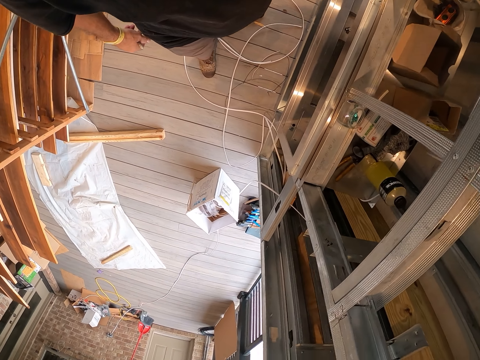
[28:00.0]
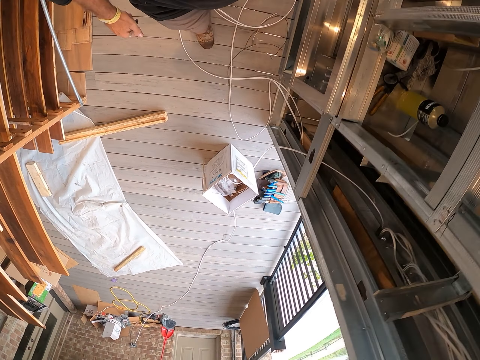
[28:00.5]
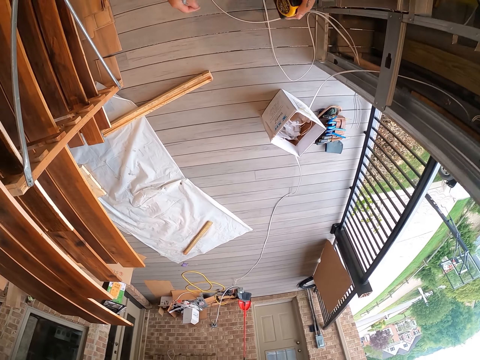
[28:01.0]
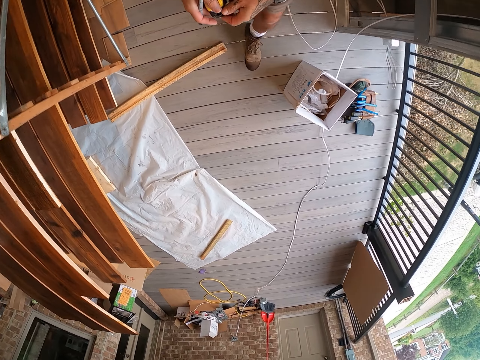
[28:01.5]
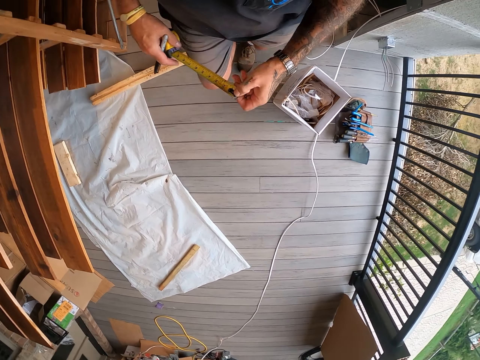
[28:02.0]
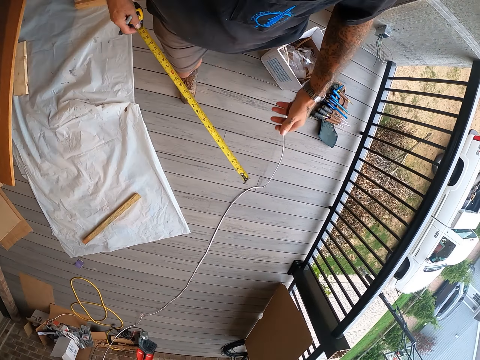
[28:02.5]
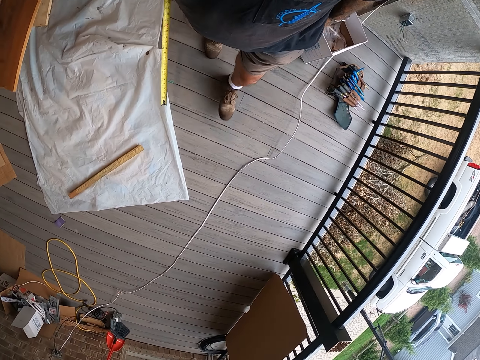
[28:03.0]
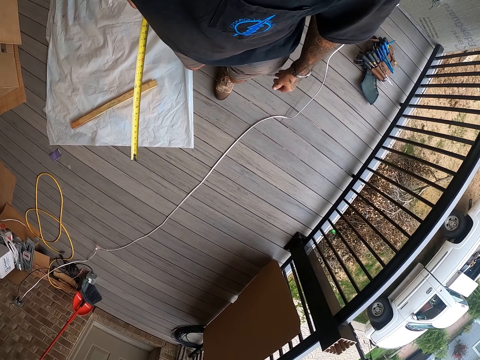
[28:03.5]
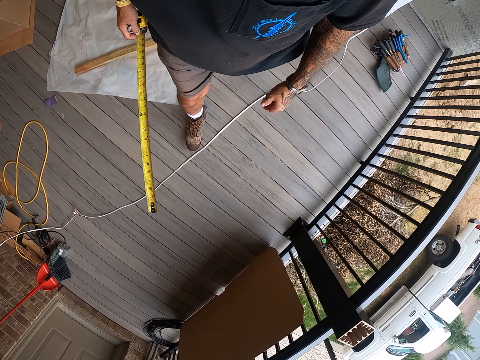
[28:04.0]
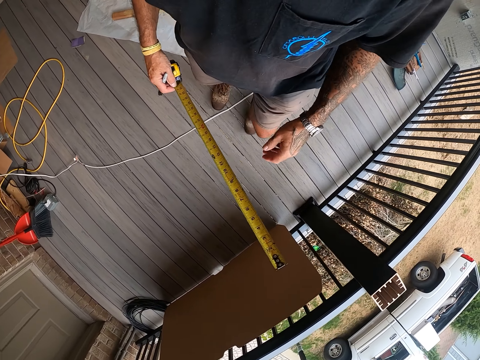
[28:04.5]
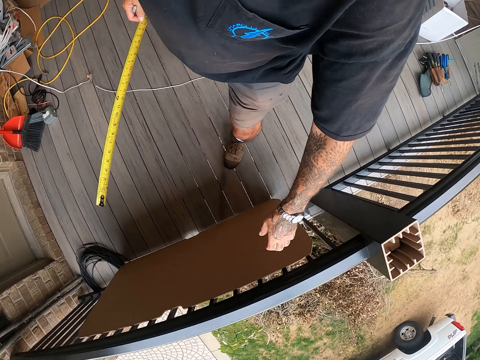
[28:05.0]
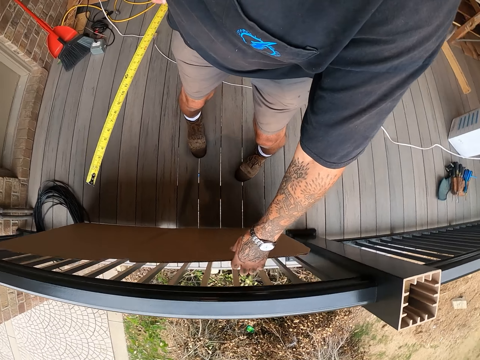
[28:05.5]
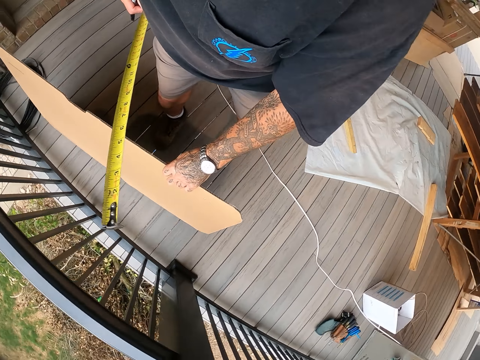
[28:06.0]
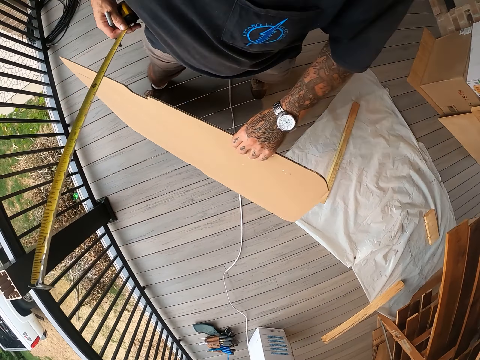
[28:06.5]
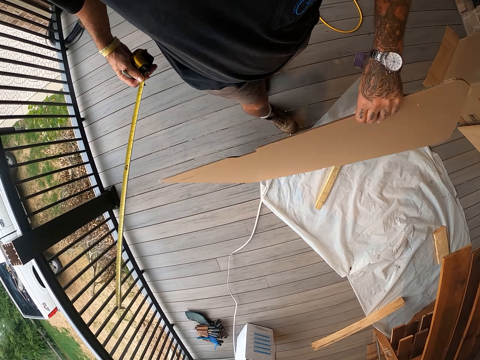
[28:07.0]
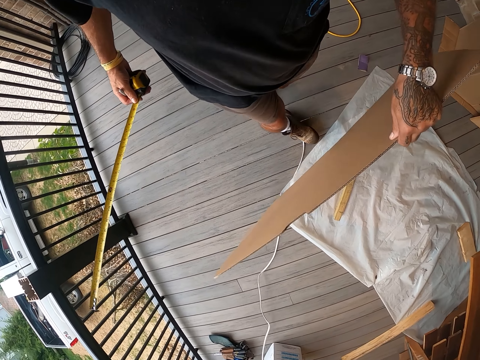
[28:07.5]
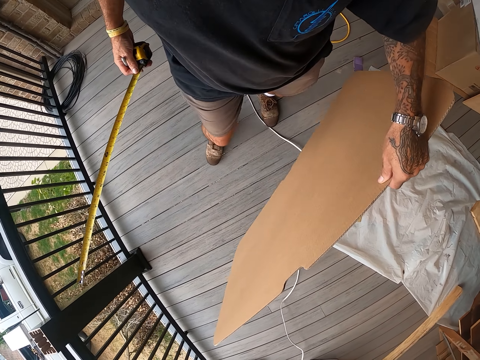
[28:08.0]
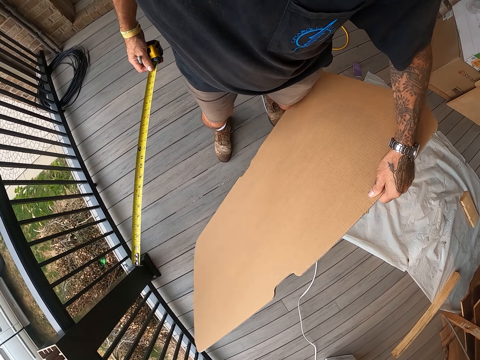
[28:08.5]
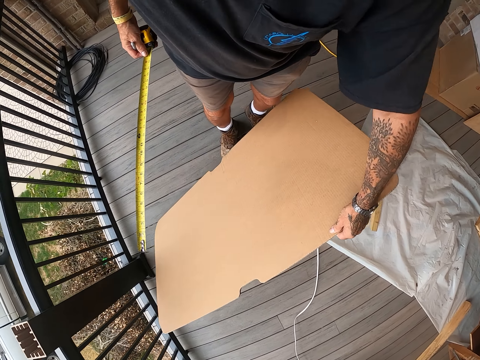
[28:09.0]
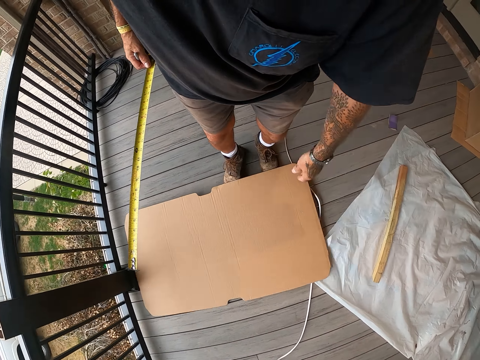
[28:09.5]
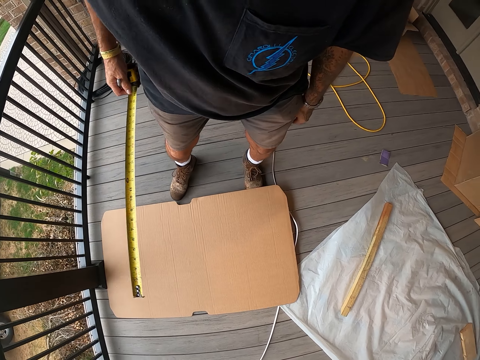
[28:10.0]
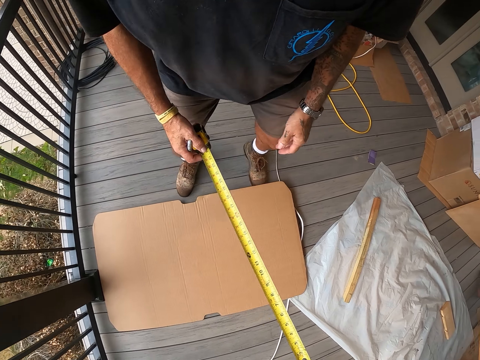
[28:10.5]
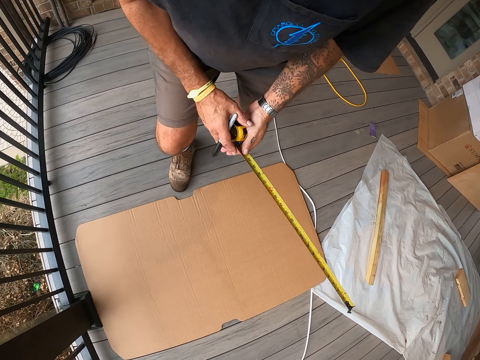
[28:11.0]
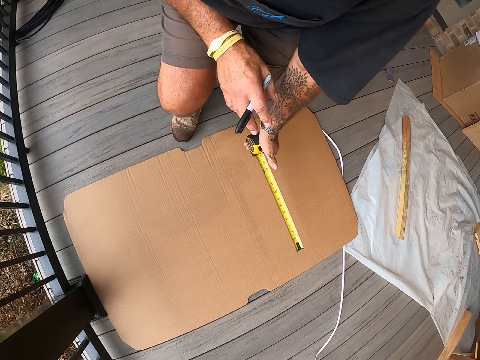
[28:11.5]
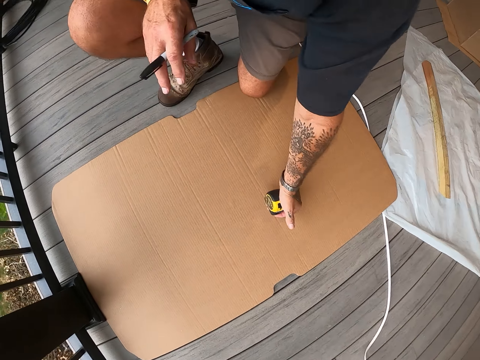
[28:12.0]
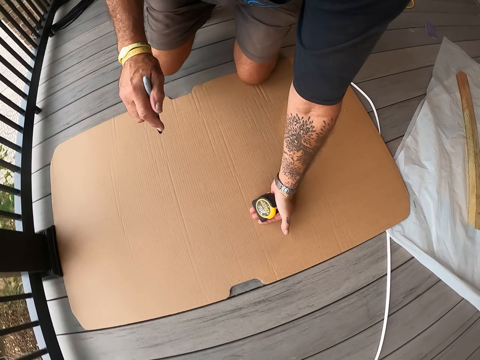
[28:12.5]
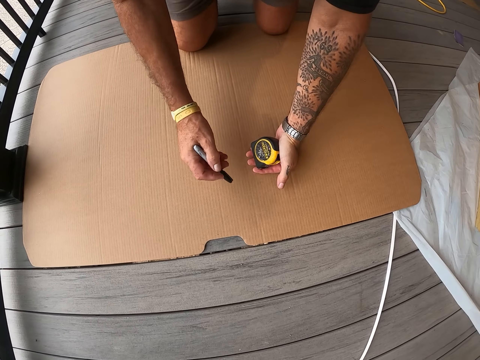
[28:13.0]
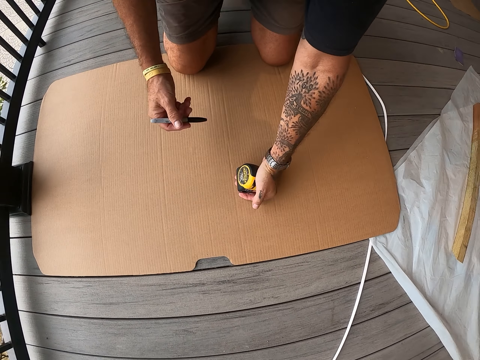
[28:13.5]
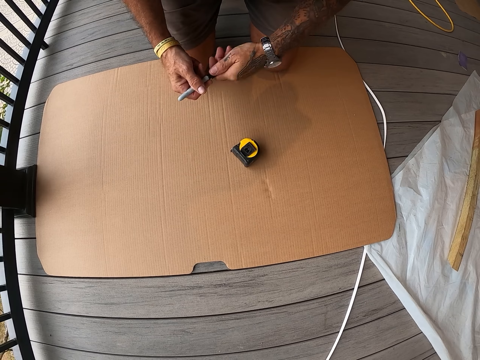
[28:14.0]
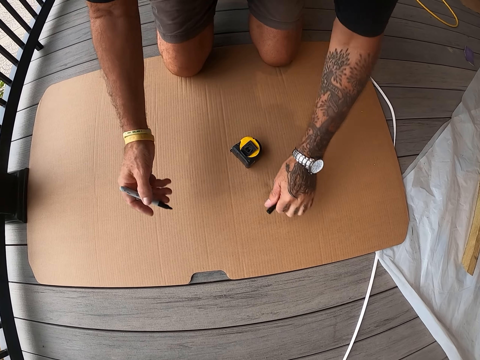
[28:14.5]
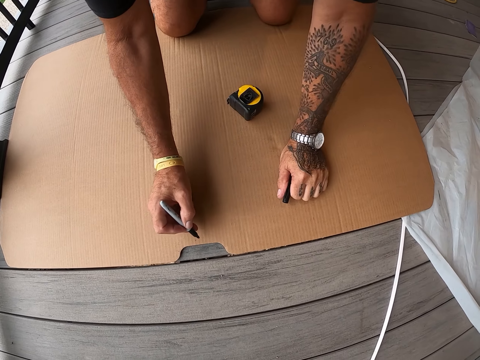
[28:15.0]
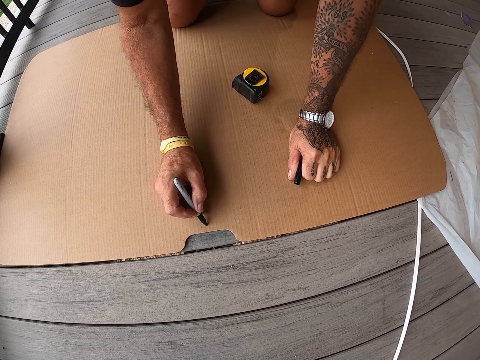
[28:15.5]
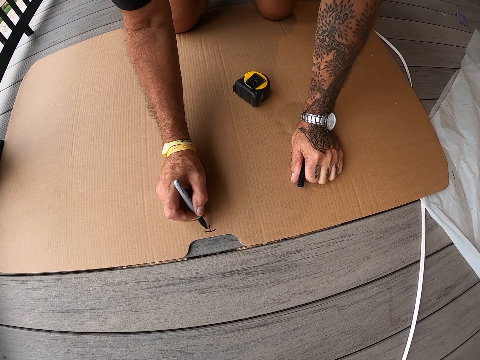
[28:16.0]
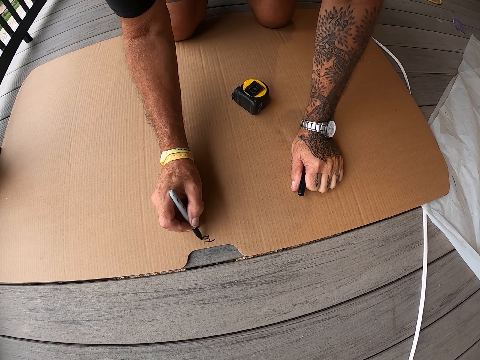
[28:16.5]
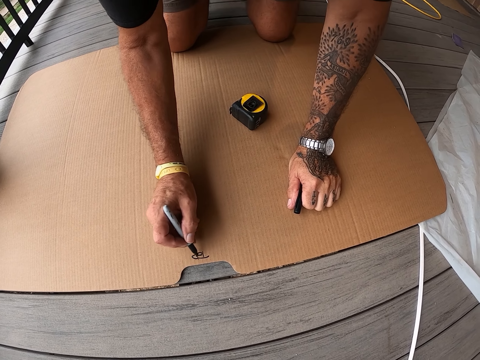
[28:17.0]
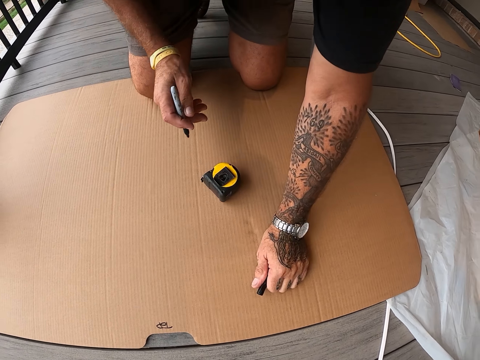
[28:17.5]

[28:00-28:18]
The camera wearer picks up the tape measure from the shelf. They walk around the workshop. They move out the tape measure. They walk around the workshop. They hold the tape measure. They pick up the cardboard or board. They drop the cardboard on the floor. They kneel on the floor. They put the tape measure on the board. They remove the mark pen top. They write on the cardboard with the mark pen.

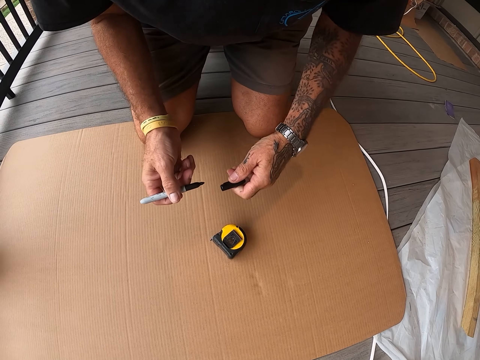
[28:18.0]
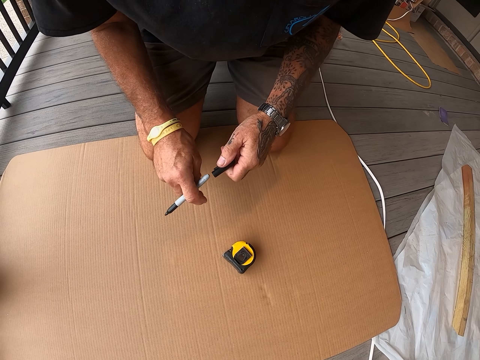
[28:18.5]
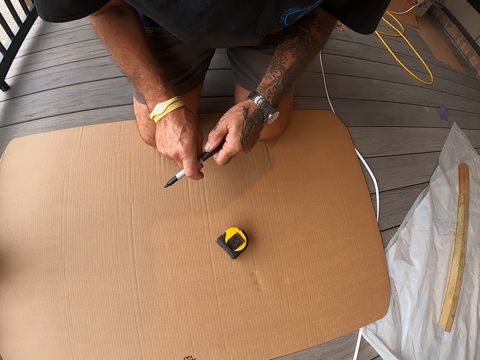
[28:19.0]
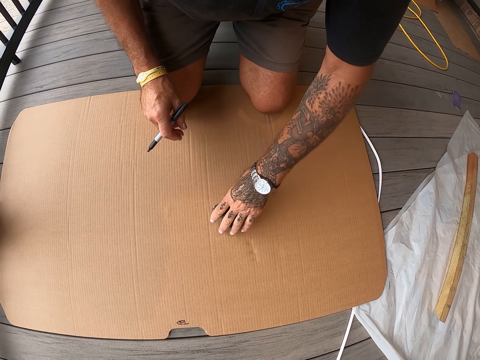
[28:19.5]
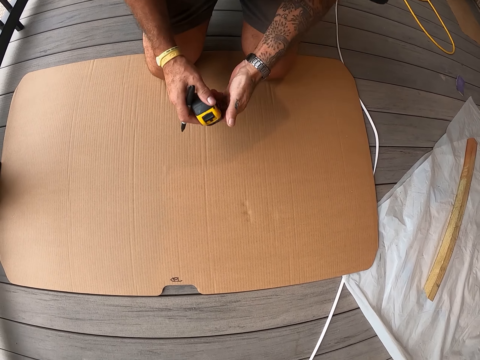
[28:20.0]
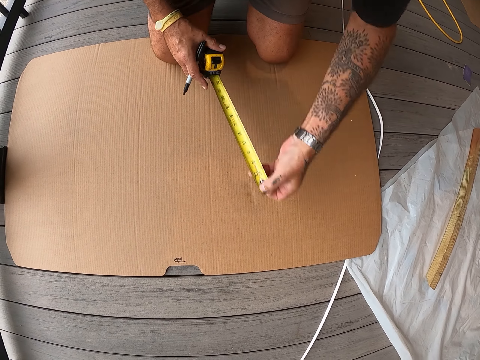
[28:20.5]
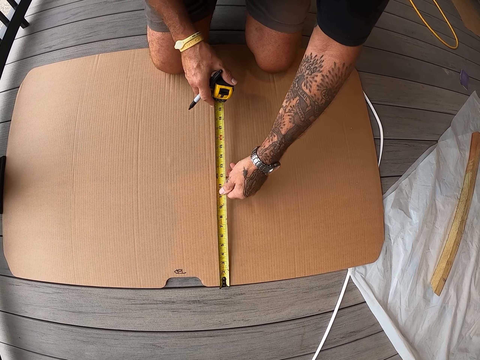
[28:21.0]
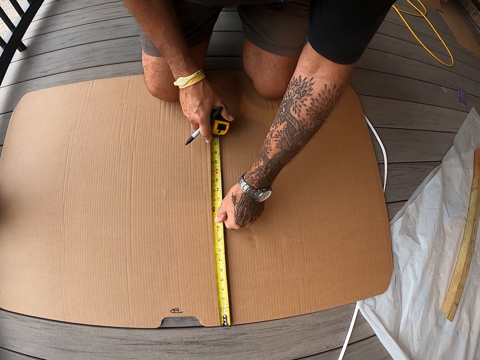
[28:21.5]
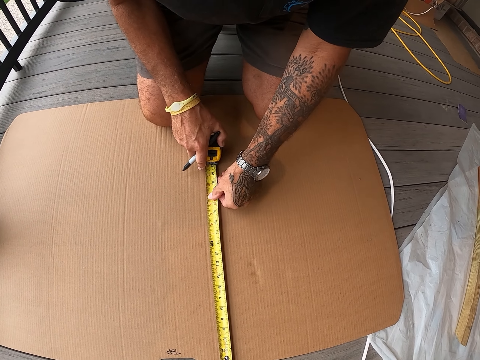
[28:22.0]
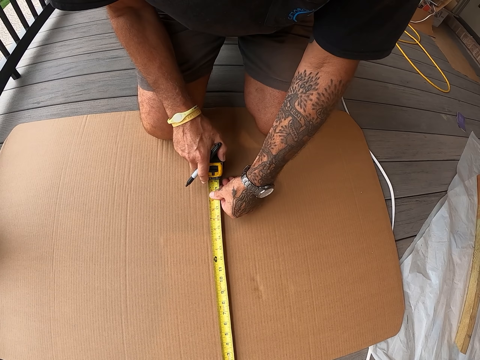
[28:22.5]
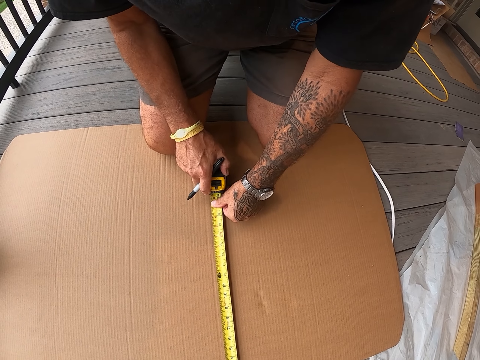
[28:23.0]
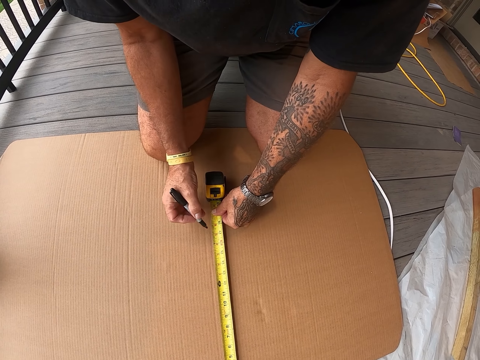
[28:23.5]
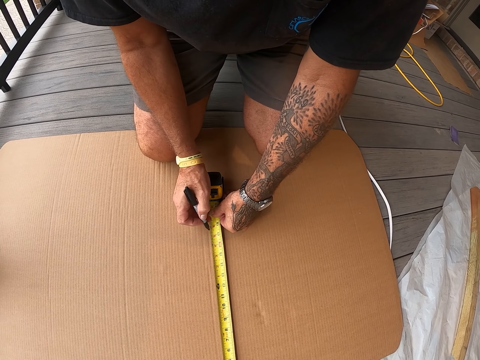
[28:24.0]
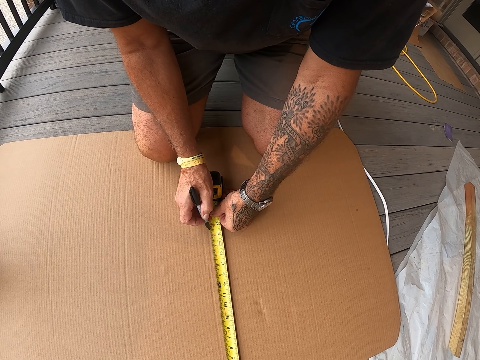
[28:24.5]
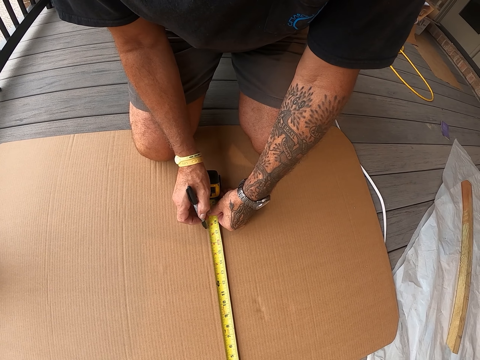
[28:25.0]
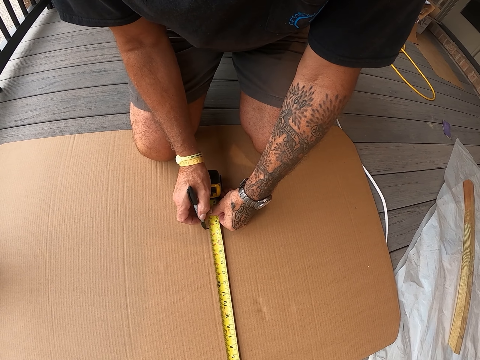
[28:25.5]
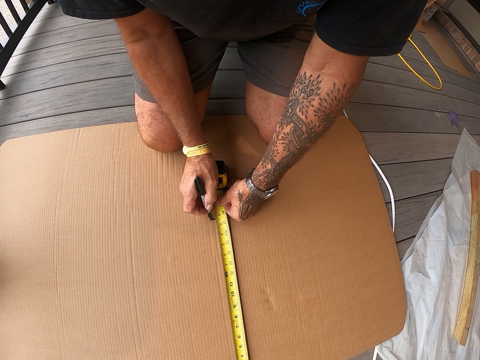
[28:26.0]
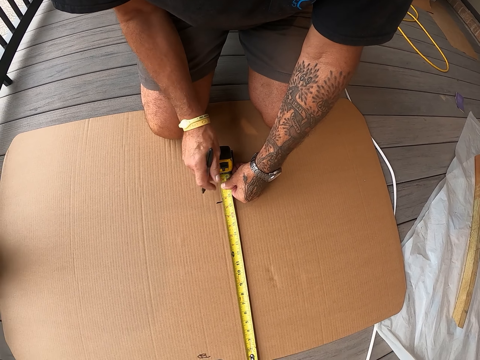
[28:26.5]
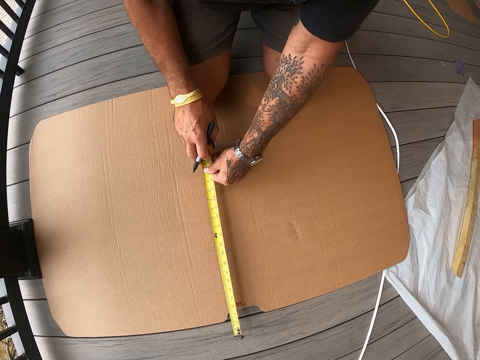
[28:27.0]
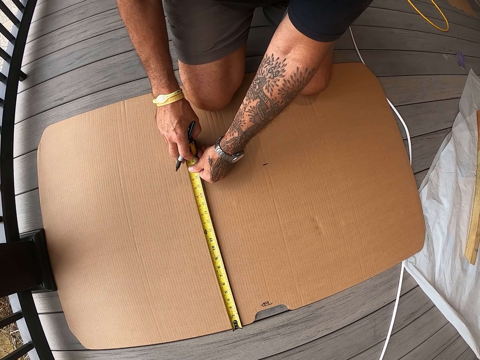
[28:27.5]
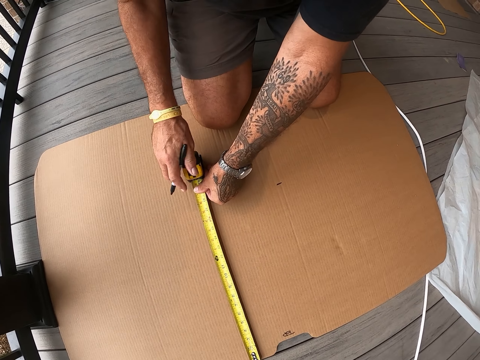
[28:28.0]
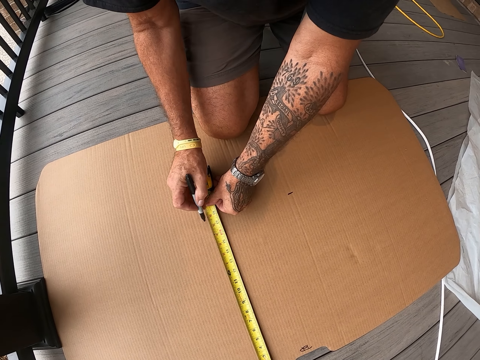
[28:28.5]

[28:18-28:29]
The camera wearer picks up the tape measure from the cardboard. They move out the tape measure. They measure the cardboard with the tape measure. They mark on the cardboard with a mark pen. They move the tape measure on the cardboard.
